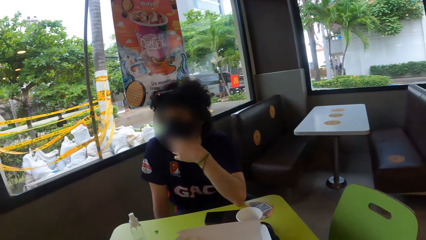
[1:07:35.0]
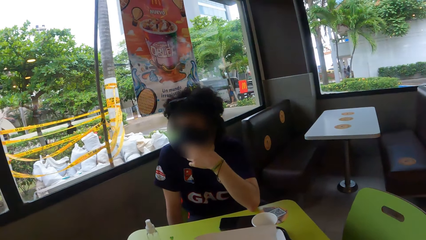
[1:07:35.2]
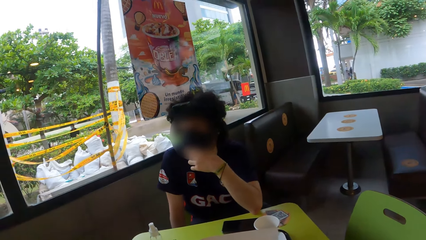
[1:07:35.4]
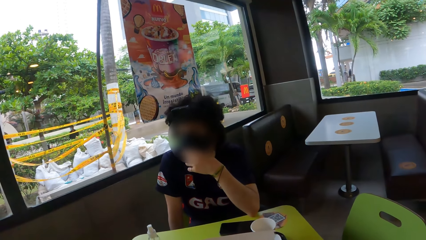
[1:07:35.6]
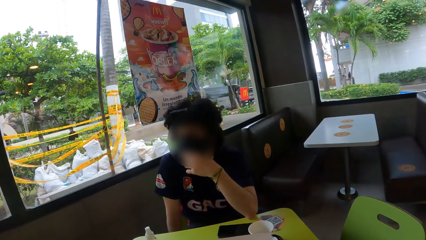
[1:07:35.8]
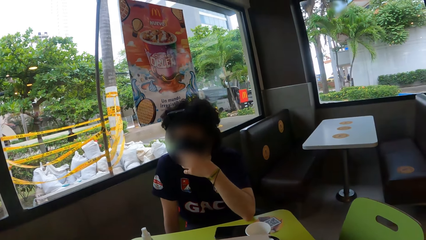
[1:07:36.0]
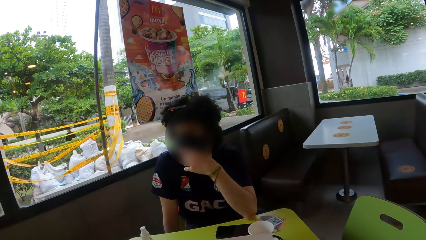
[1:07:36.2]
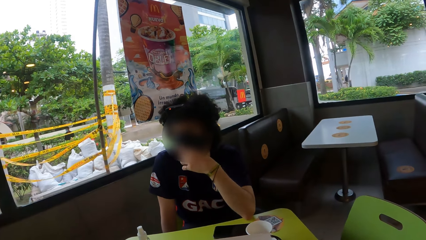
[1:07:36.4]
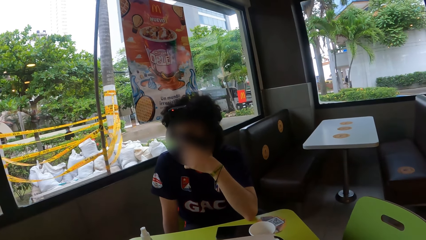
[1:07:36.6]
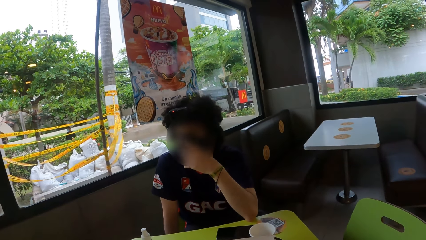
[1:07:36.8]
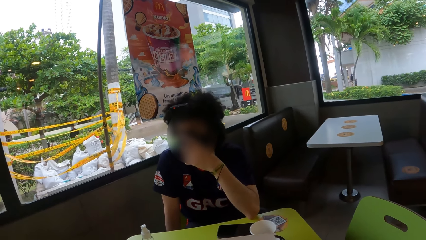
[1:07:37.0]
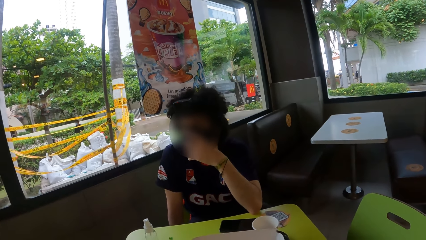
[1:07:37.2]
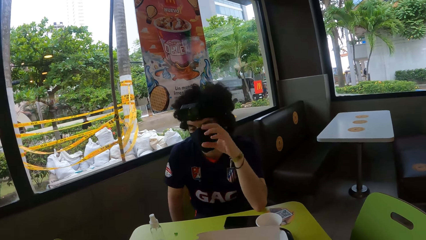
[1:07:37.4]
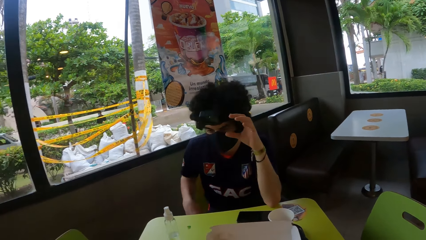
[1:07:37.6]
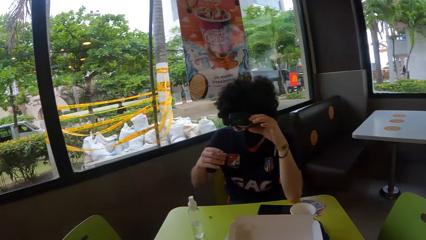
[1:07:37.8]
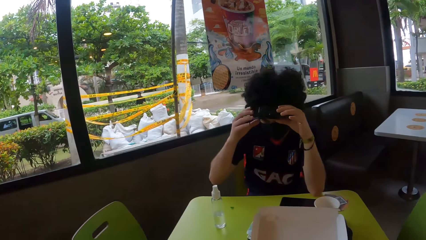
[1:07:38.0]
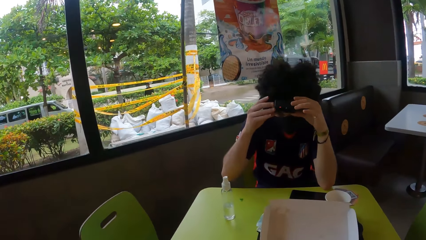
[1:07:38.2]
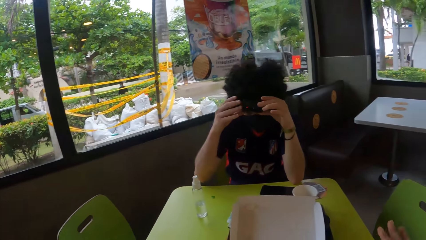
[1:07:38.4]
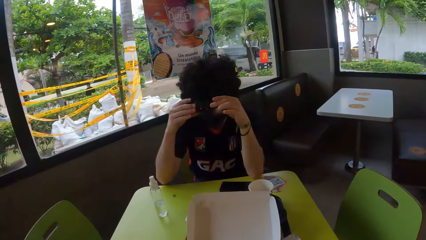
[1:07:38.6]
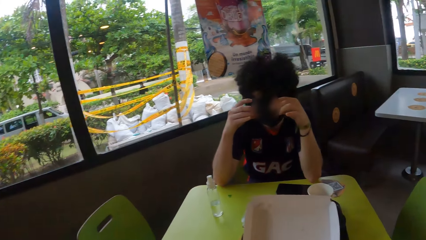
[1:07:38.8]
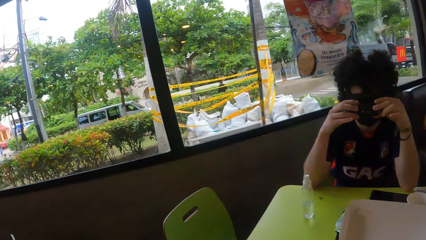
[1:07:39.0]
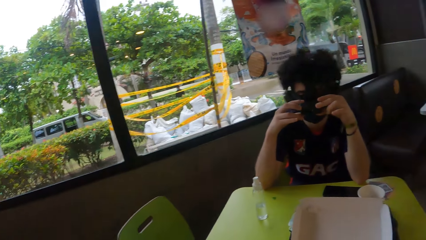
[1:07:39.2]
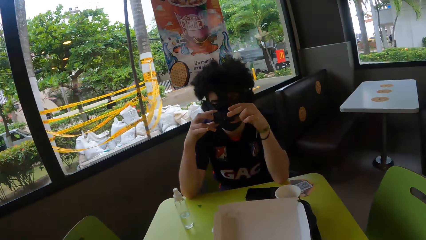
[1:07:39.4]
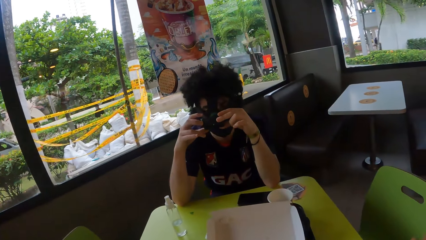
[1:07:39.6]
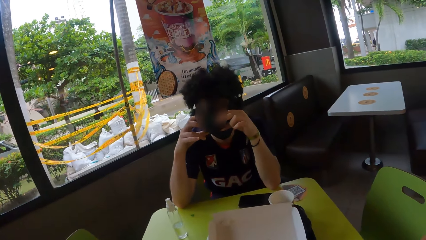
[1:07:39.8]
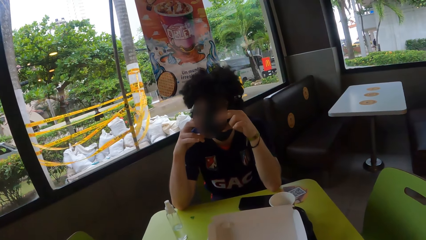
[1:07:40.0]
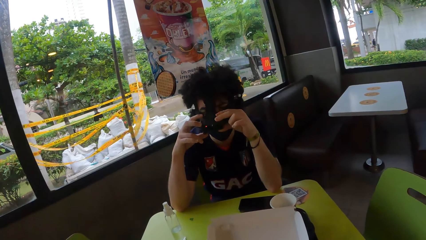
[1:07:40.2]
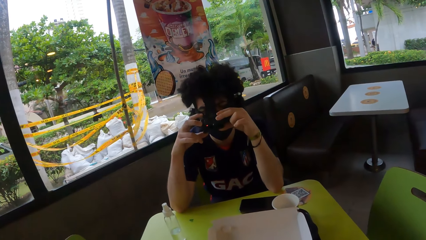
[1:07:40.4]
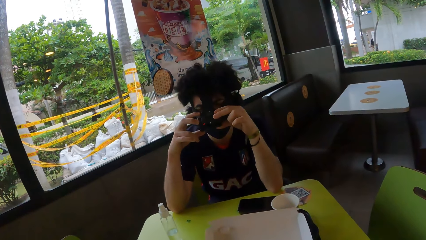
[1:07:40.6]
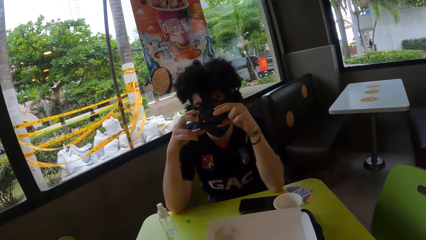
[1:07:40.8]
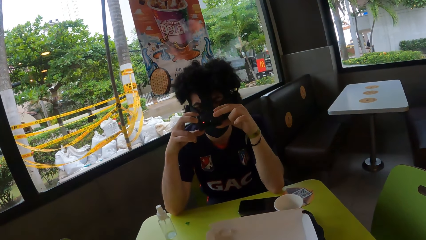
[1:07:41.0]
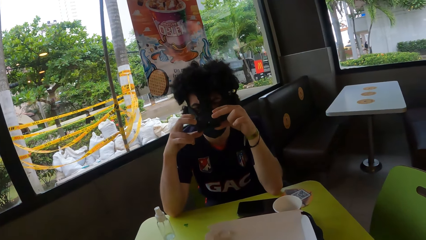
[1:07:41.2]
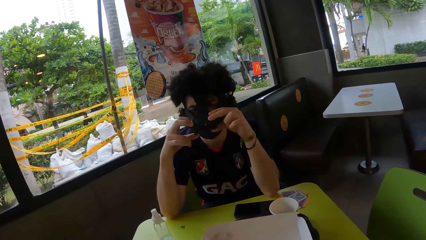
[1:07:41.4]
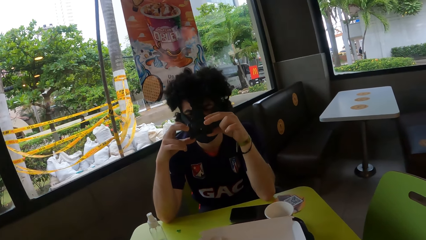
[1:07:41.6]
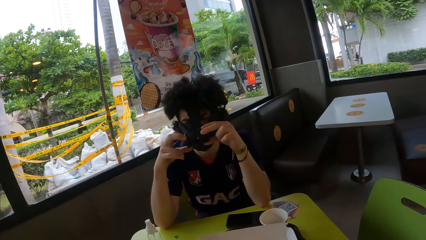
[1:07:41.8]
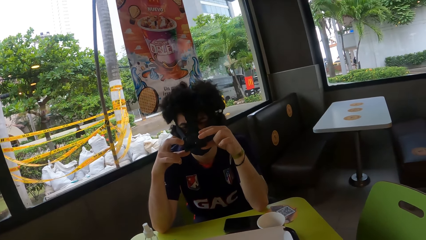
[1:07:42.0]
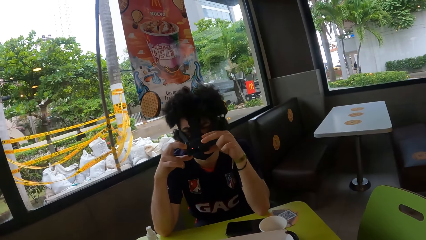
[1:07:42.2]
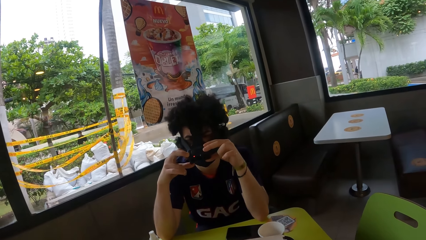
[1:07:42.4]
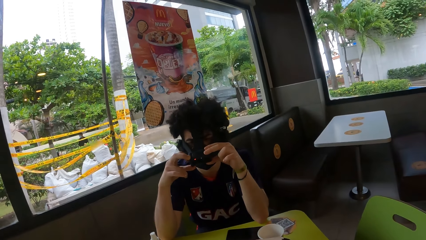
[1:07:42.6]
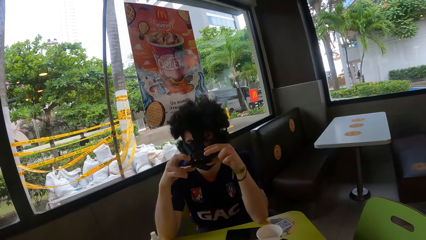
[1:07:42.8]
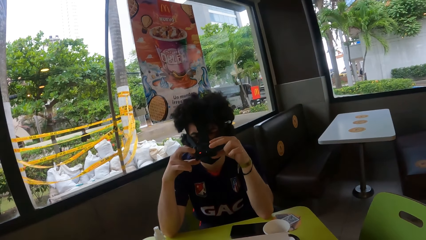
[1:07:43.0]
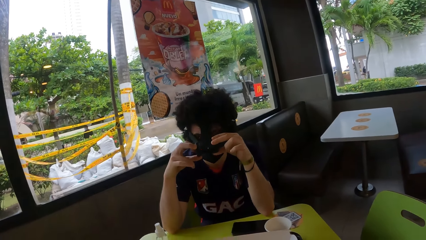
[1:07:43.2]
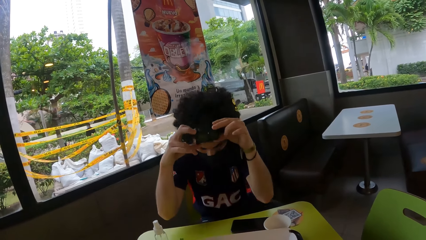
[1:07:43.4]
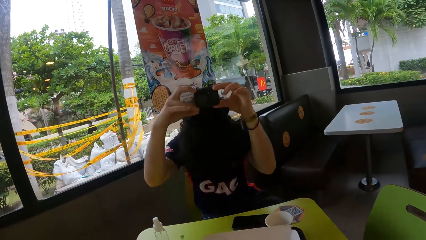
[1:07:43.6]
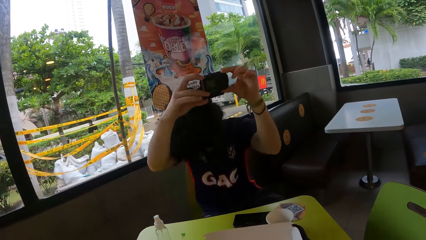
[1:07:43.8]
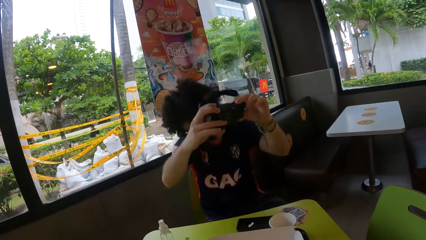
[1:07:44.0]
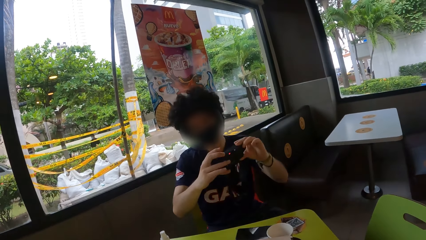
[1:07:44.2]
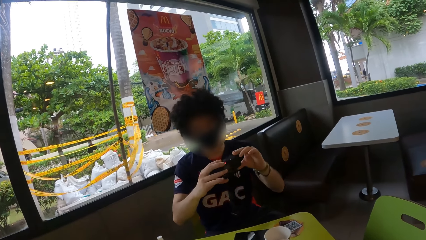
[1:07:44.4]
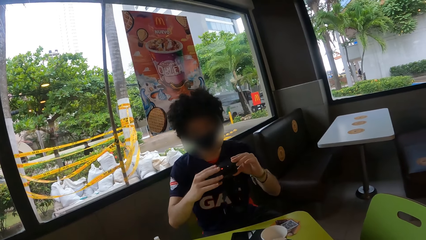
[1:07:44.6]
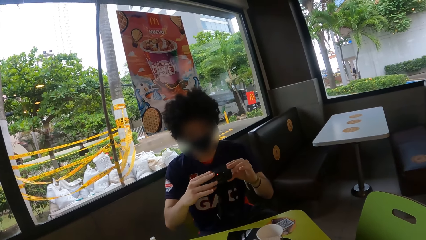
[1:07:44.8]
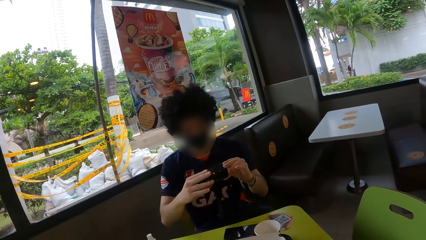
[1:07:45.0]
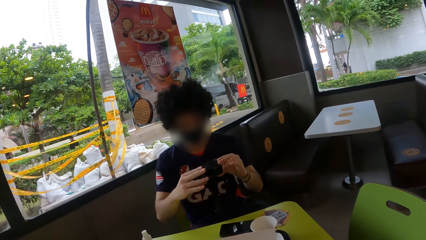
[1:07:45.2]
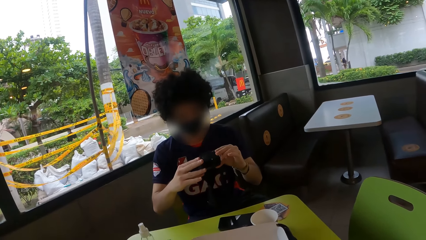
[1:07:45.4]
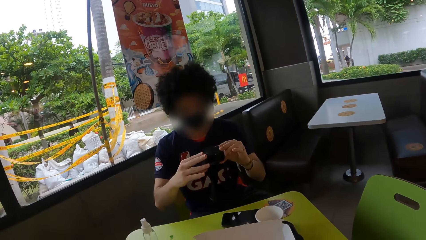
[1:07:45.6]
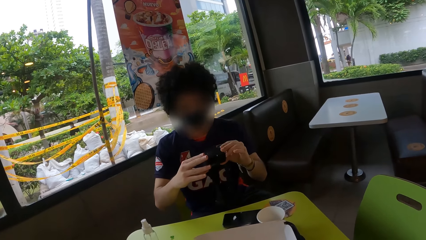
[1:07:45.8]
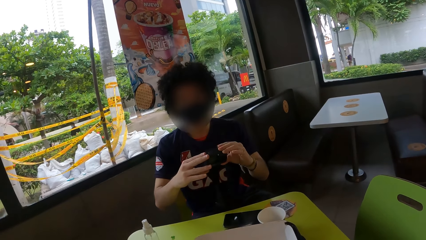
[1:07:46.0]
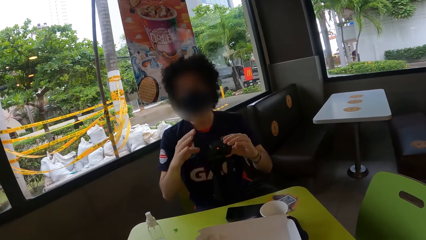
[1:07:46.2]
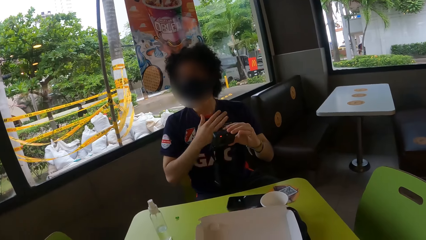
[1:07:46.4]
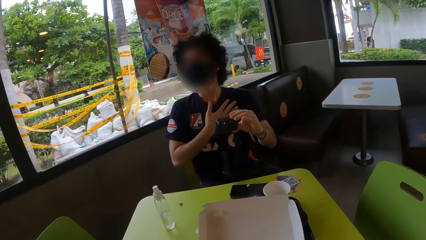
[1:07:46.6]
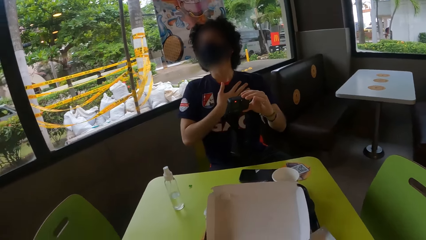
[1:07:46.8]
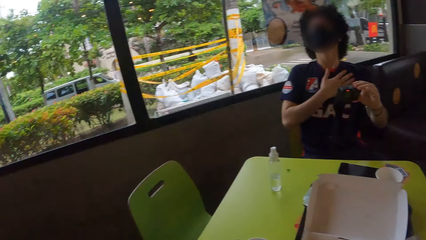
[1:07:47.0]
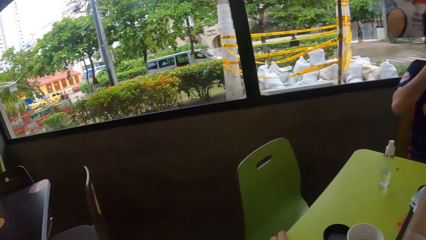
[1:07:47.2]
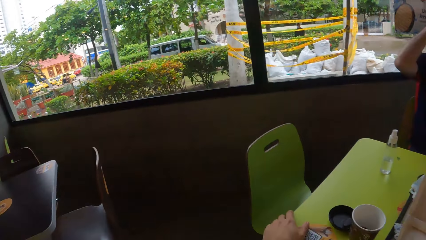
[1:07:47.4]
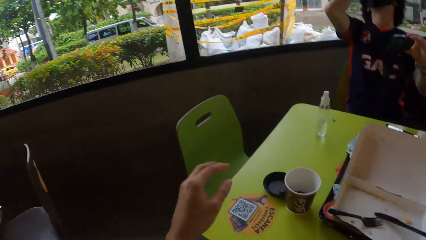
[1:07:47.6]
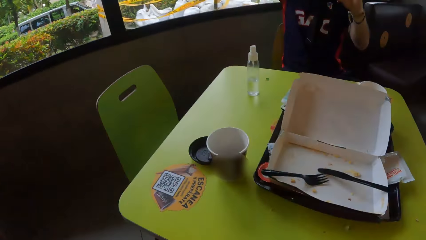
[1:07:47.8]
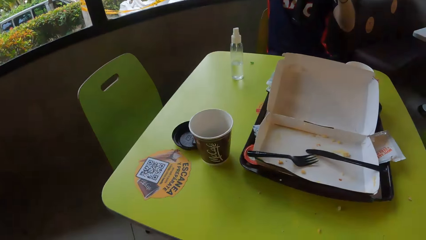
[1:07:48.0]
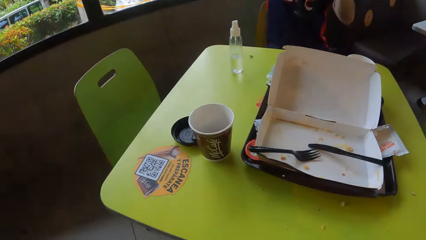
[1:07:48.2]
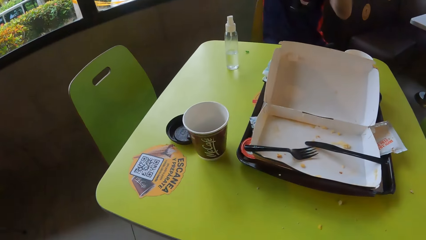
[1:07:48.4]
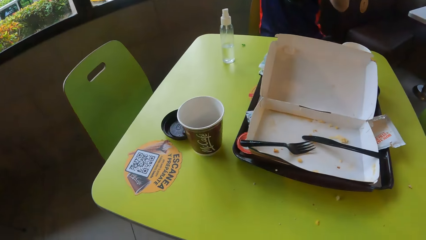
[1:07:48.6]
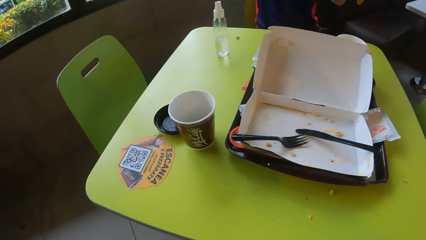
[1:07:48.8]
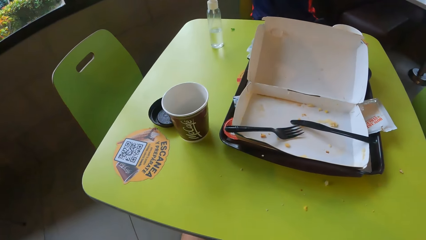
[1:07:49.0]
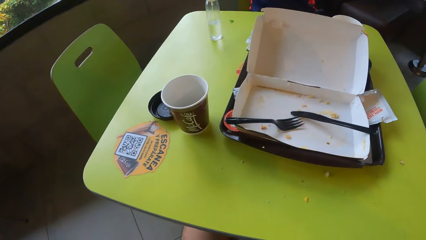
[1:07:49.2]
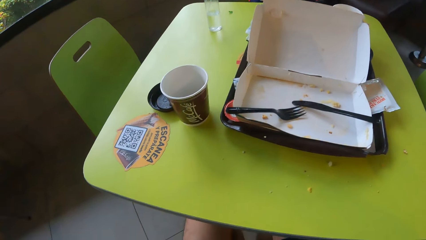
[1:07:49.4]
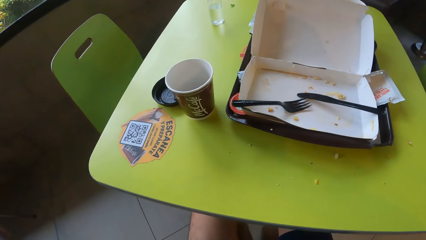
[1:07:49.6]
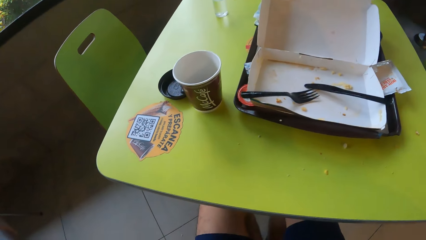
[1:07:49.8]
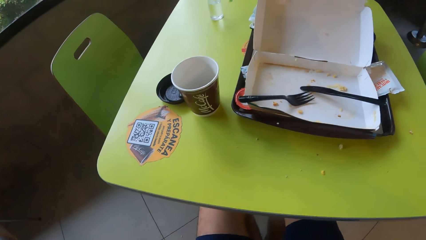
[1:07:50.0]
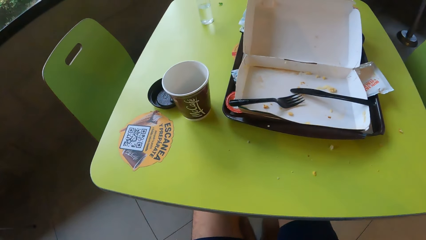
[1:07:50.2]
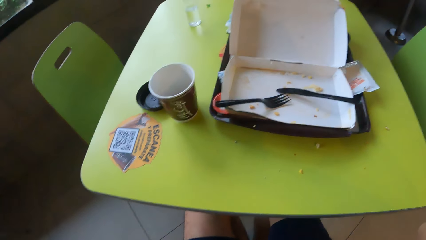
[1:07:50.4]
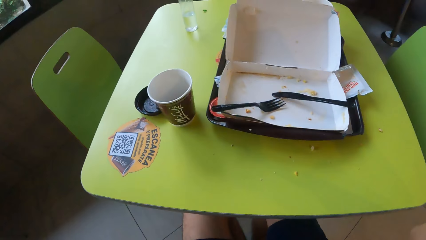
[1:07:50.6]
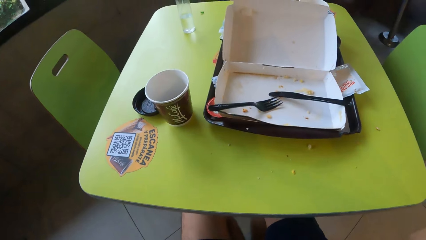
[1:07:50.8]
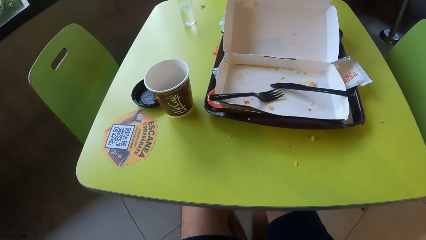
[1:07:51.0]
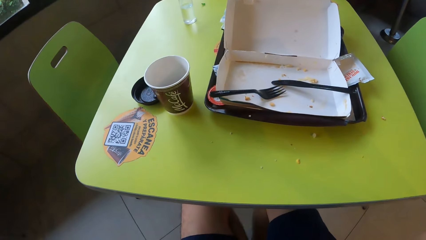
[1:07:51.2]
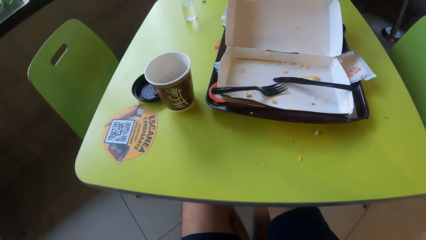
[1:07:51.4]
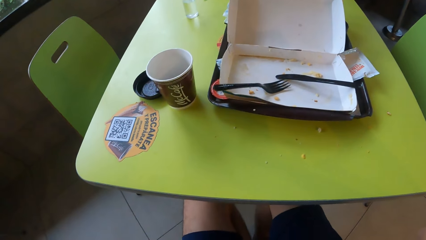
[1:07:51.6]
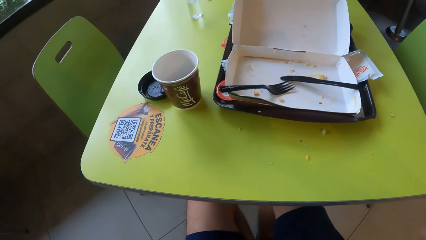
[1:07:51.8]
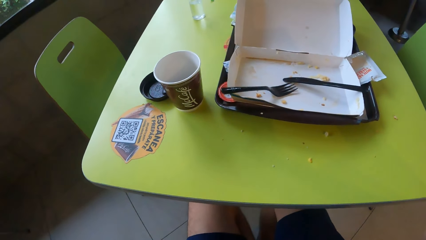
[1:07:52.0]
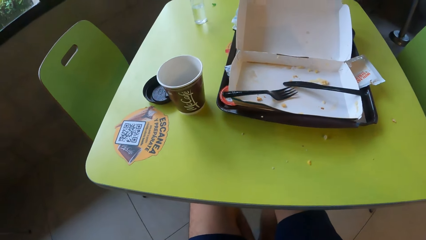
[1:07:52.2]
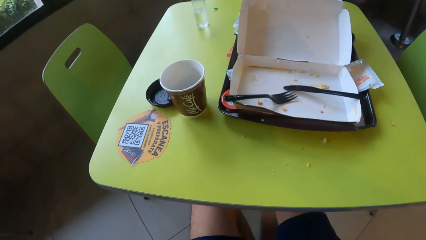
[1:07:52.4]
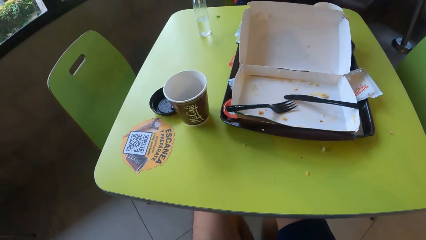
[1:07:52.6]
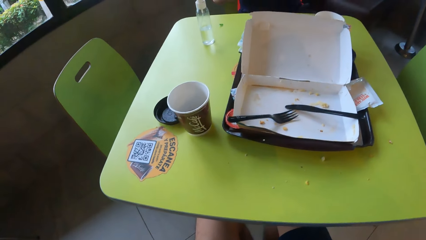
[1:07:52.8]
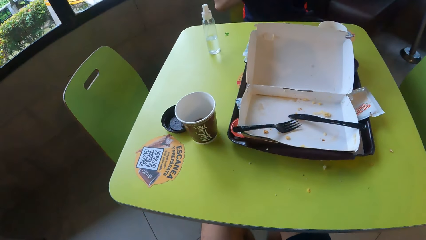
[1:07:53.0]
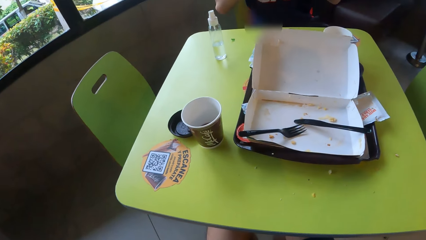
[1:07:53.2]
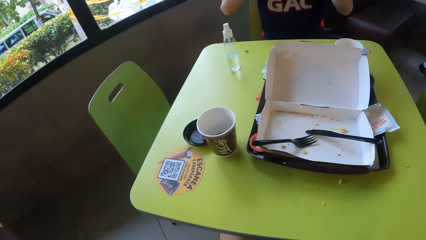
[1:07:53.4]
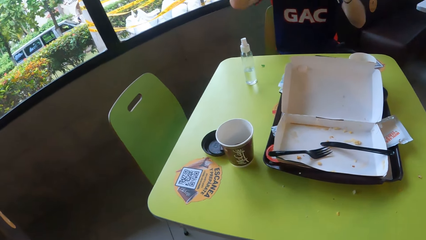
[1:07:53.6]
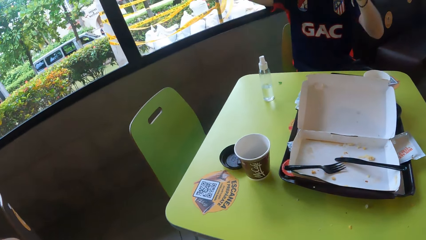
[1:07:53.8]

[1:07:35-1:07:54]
A man adjusts a camera. The camera wearer looks around. The man takes a photograph. The man removes the camera from his head. Another man looks at the camera and holds his chest. The camera wearer looks around the room. He raises his left hand. He looks around the table.
